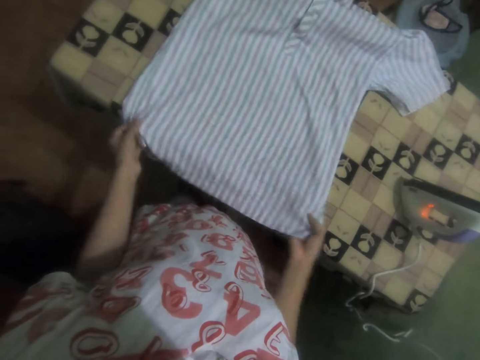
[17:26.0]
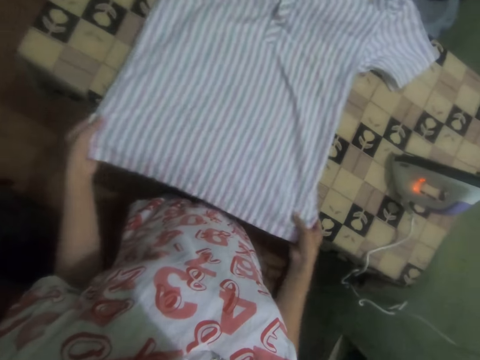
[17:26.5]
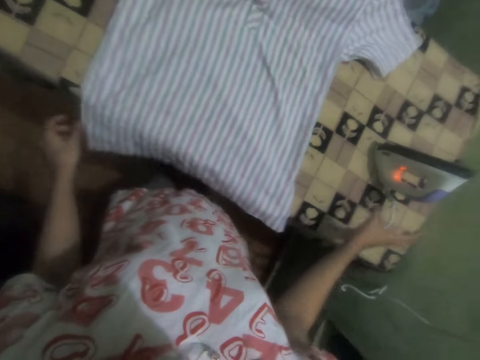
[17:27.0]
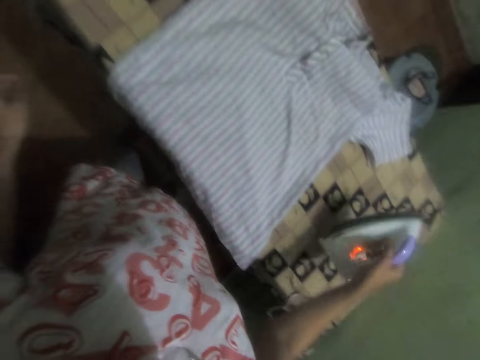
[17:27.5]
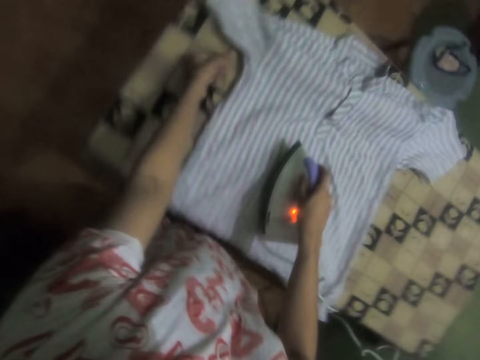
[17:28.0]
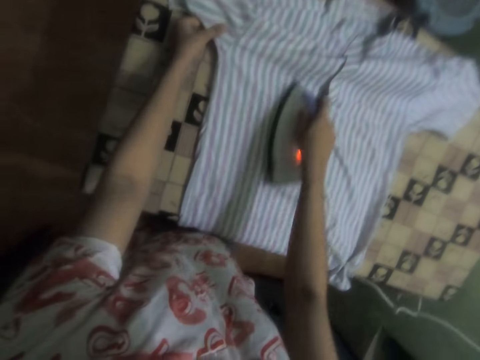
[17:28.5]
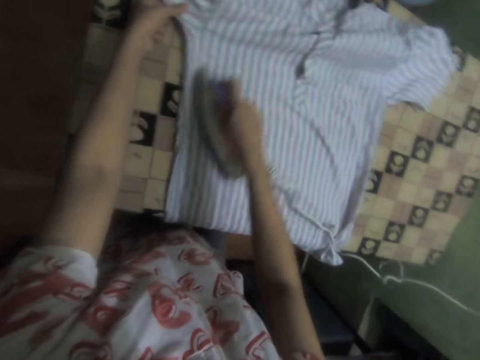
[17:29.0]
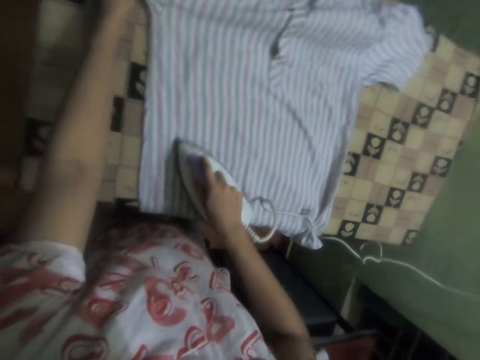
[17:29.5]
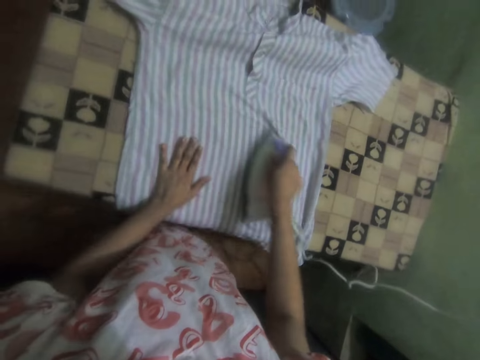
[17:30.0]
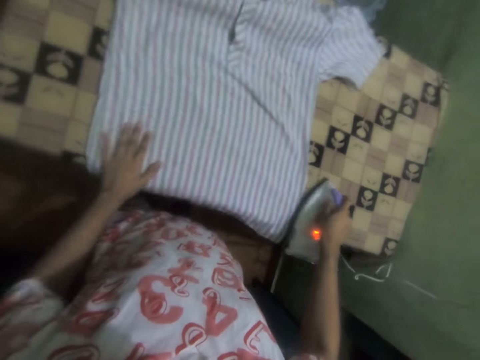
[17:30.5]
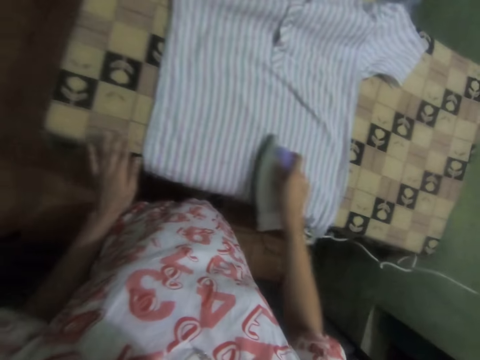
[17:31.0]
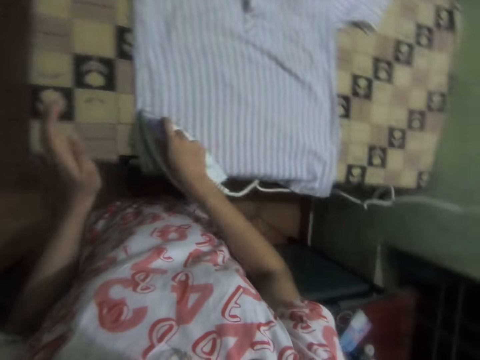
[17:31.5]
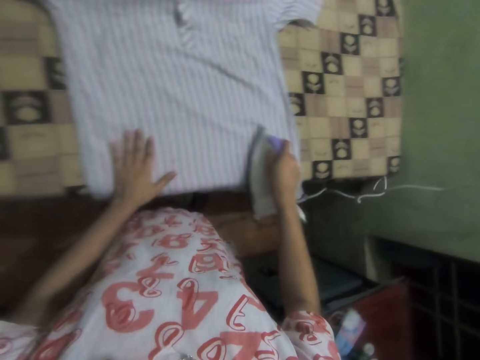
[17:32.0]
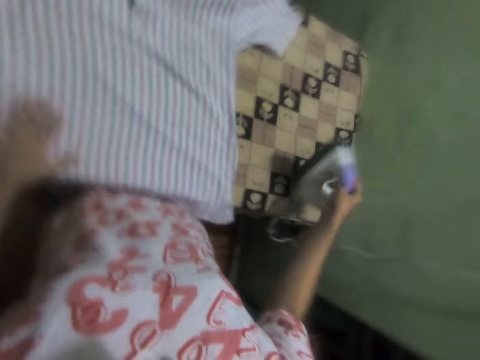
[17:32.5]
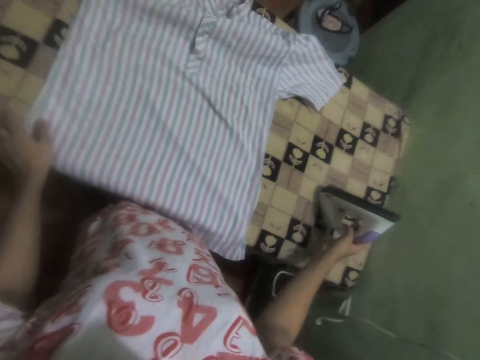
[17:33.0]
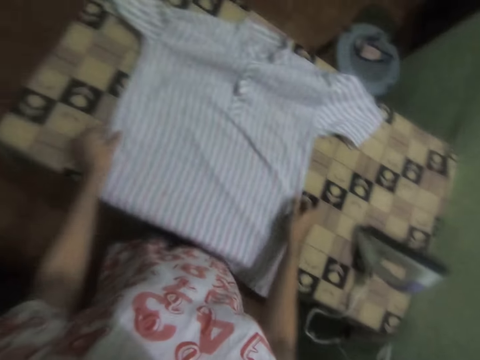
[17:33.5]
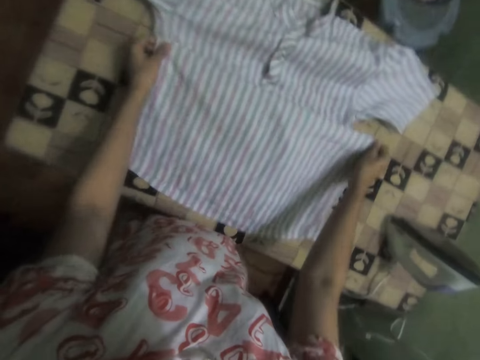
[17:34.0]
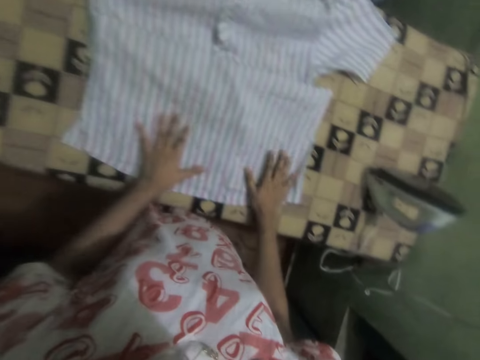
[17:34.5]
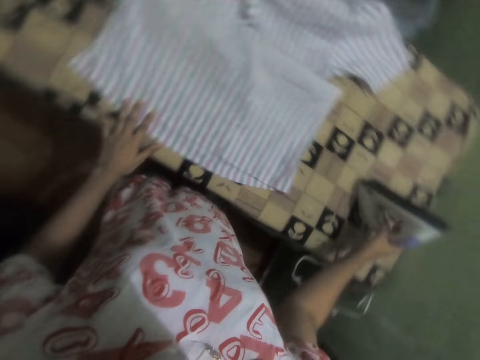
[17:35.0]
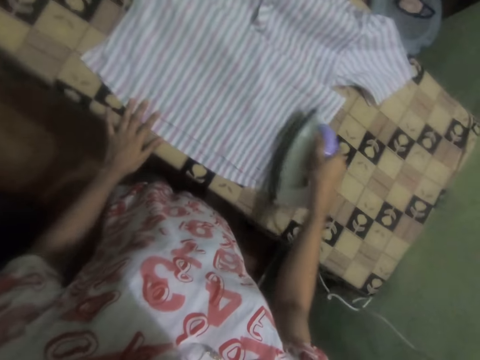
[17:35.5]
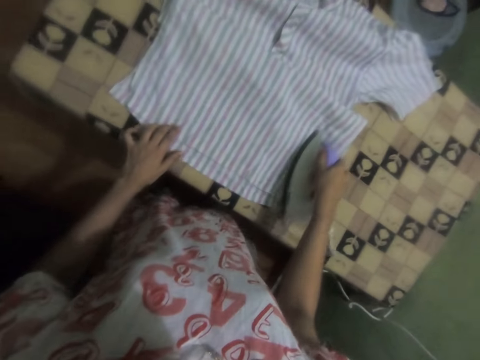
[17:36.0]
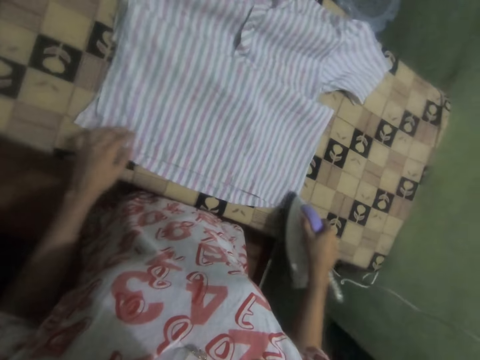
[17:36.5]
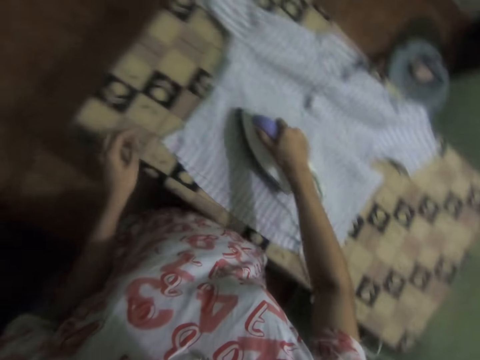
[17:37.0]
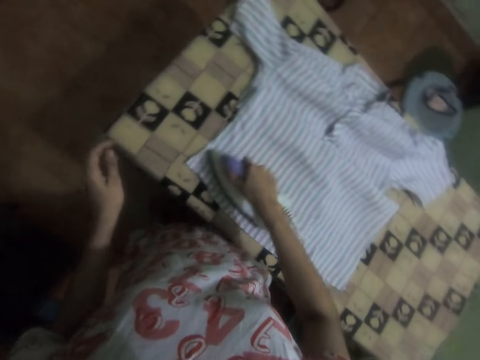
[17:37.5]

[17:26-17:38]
The camera wearer picks up the cloth iron. They iron the shirt. They place the cloth iron on the table. They spread the shirt on the table. They adjust the shirt. They pick up the cloth iron. They iron the shirt.
